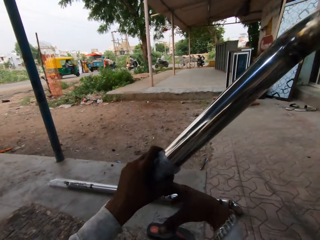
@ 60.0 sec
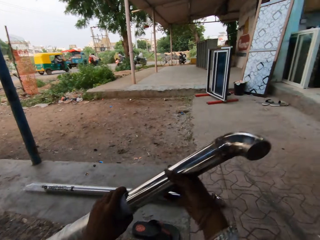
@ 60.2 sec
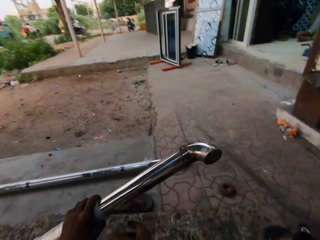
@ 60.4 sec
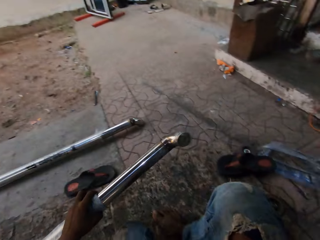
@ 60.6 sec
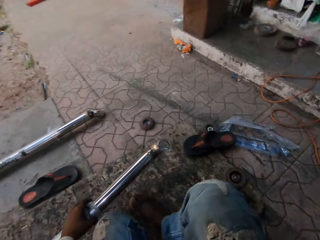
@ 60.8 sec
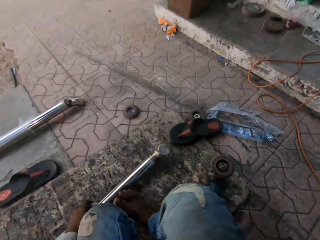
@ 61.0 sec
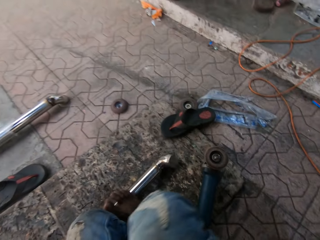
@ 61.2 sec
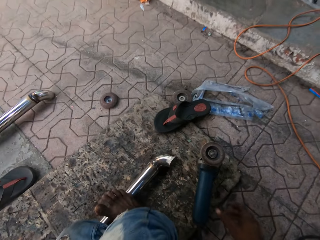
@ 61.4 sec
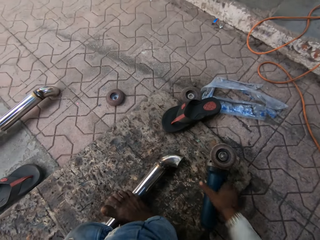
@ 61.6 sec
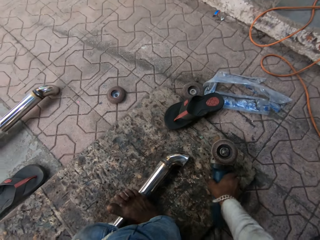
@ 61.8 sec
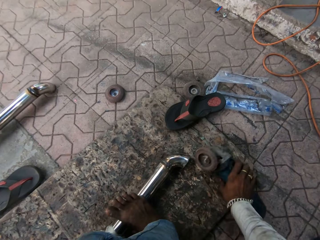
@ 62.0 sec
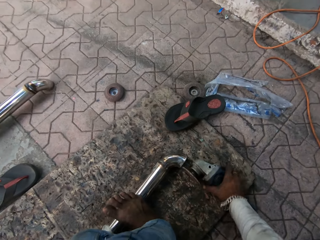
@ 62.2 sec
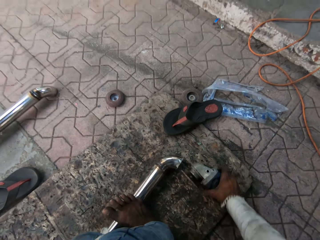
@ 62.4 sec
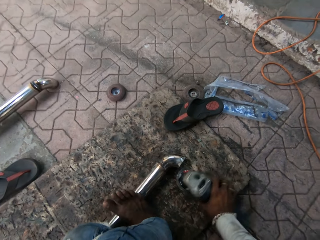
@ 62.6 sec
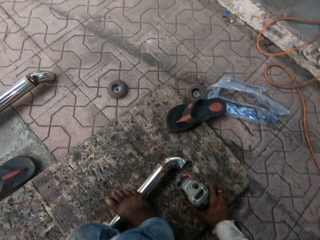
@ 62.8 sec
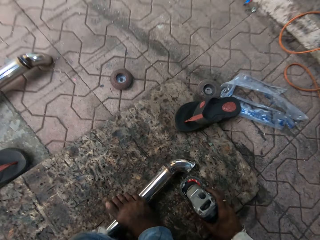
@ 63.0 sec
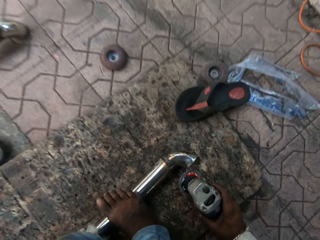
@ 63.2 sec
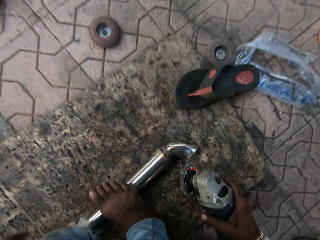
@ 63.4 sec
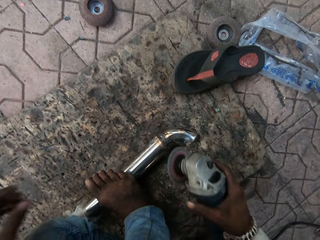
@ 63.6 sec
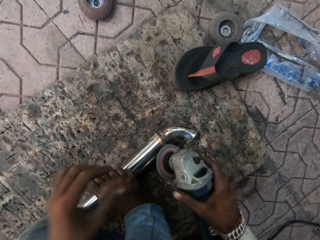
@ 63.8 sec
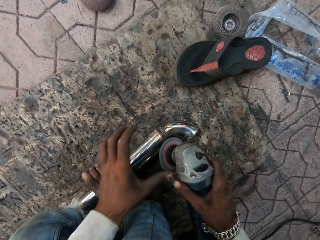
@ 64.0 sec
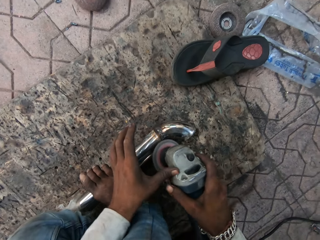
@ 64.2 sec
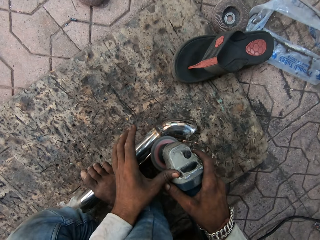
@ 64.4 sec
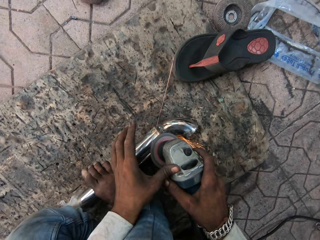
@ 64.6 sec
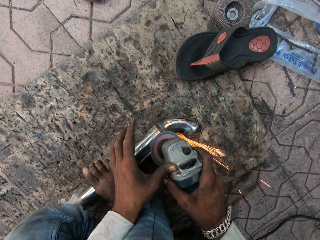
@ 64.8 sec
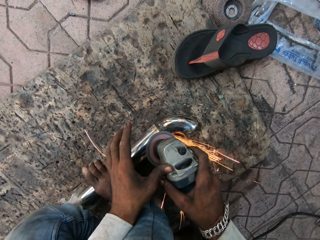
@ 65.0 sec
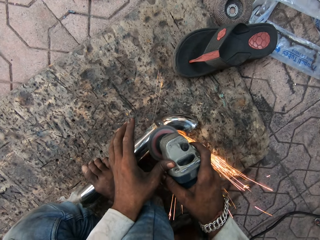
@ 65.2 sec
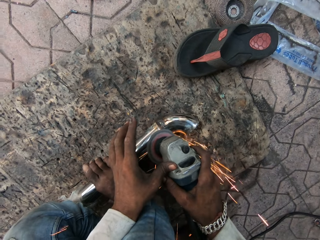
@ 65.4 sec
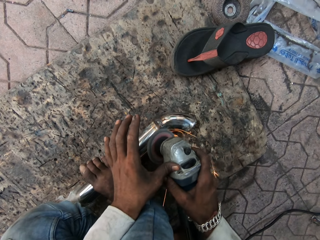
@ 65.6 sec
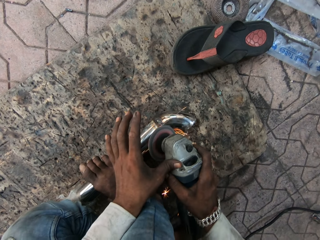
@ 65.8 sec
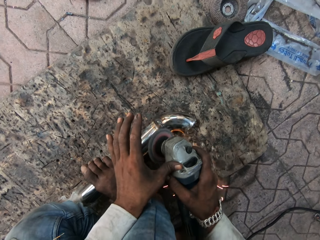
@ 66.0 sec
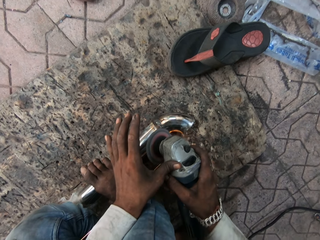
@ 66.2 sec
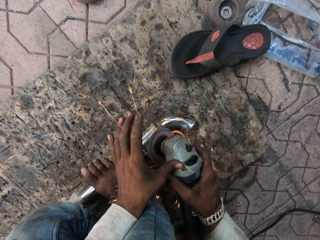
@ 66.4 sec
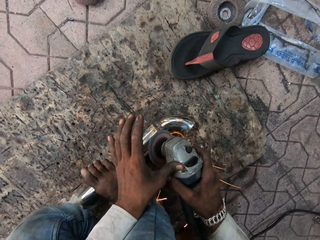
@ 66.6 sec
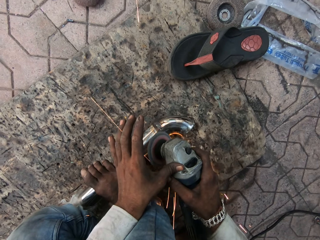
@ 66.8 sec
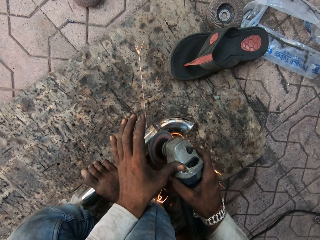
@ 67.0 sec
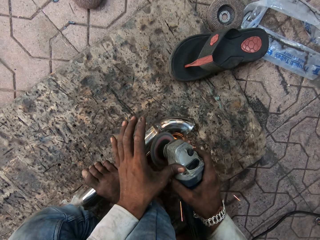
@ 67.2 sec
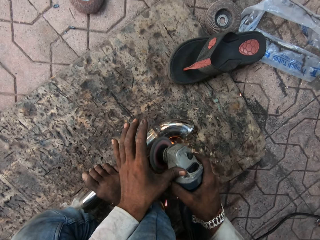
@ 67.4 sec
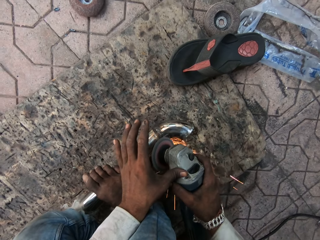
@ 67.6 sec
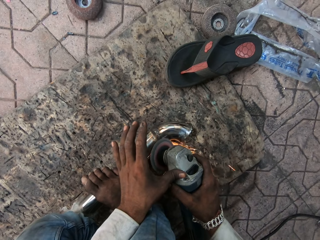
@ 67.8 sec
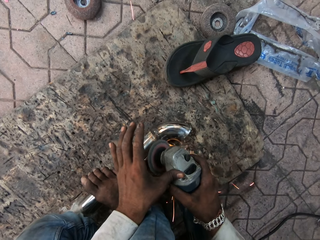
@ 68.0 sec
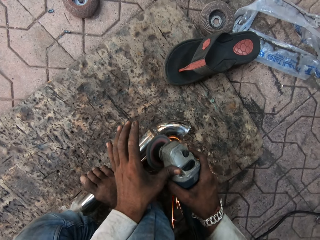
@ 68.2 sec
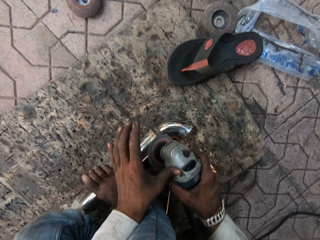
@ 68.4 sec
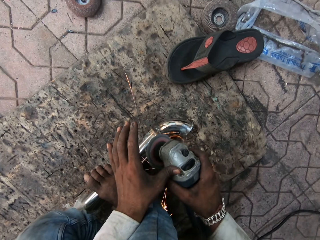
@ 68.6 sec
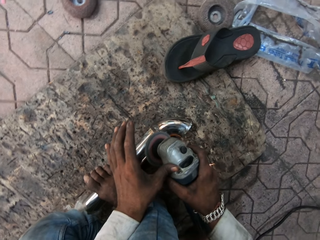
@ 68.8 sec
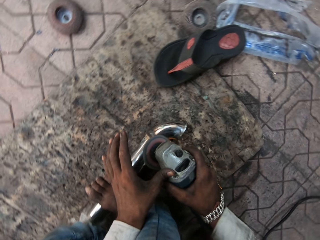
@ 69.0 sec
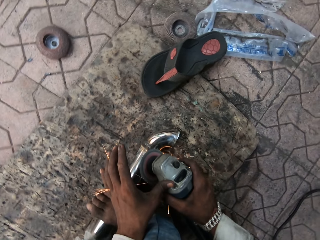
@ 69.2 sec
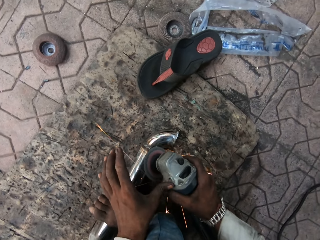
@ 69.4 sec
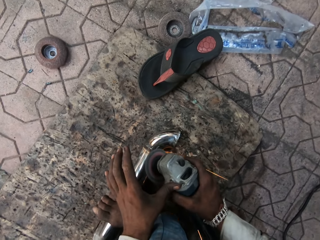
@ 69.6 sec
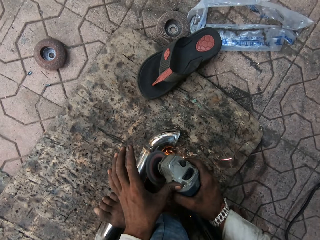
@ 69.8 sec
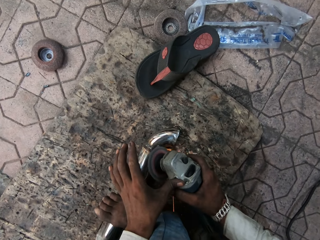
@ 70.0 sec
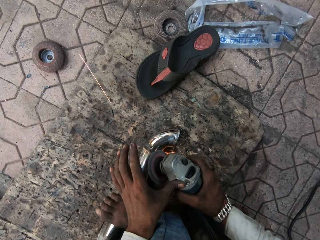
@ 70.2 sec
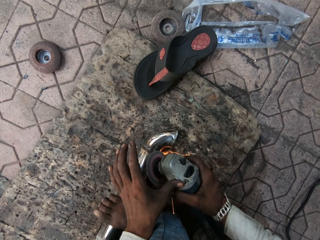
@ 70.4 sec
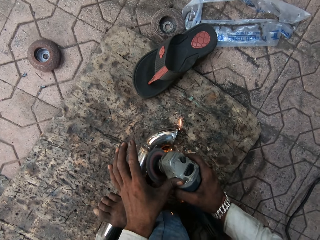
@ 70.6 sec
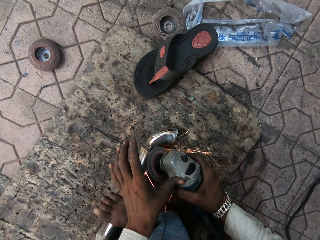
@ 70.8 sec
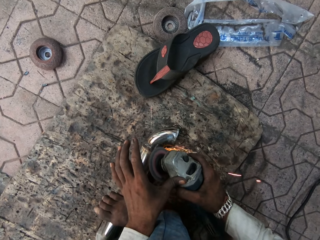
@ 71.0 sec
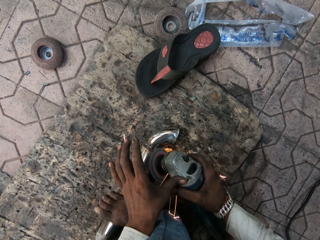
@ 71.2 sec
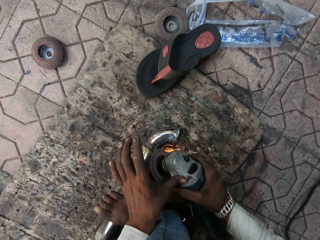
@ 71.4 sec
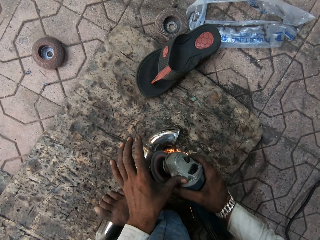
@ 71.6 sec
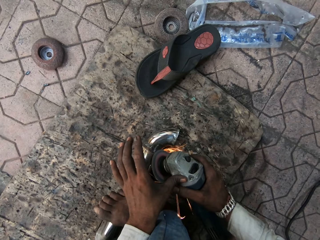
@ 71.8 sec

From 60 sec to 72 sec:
The camera wearer places the metal on the floor. They turn the grinder. They pick up the grinder machine from the floor. They grind the metal rod and hold the grinder machine with both hands.

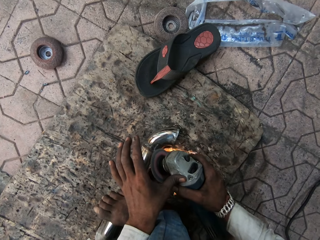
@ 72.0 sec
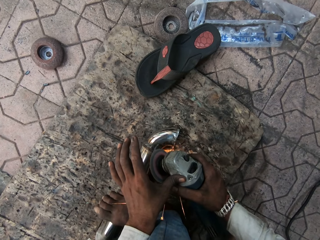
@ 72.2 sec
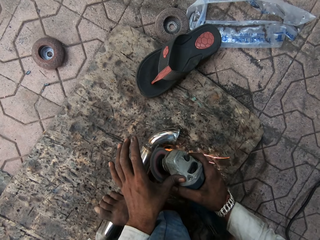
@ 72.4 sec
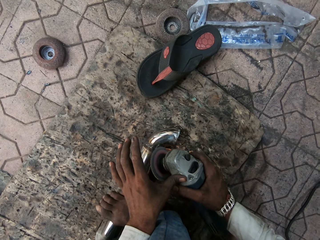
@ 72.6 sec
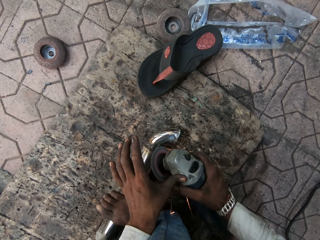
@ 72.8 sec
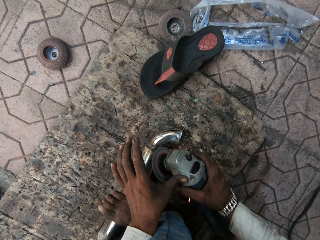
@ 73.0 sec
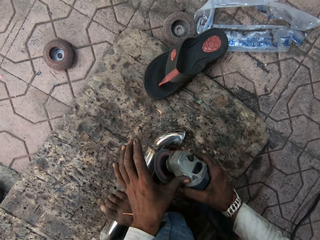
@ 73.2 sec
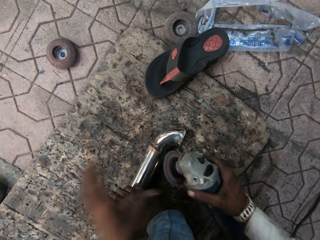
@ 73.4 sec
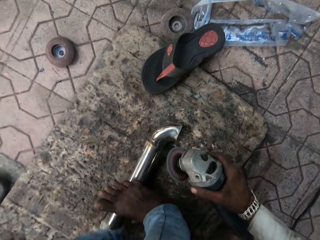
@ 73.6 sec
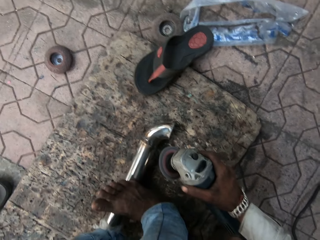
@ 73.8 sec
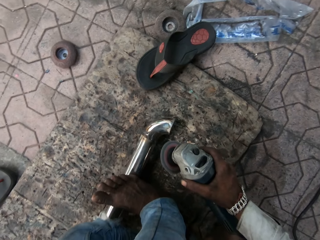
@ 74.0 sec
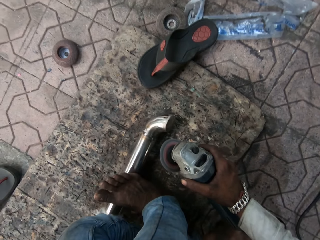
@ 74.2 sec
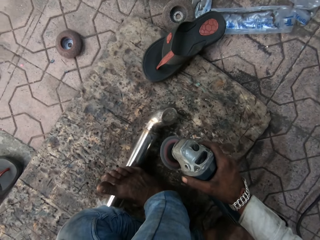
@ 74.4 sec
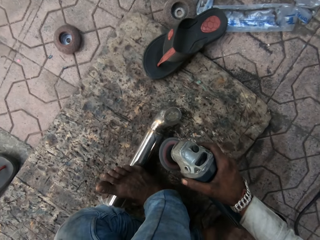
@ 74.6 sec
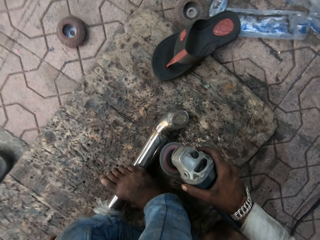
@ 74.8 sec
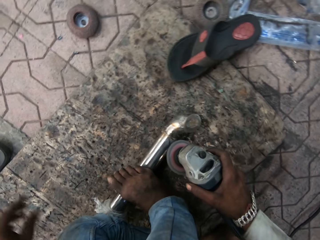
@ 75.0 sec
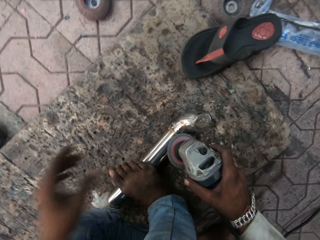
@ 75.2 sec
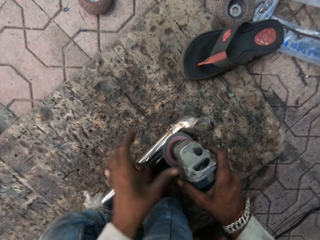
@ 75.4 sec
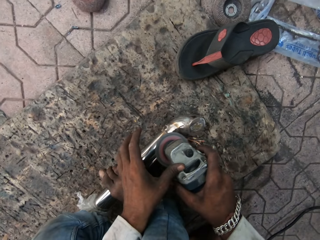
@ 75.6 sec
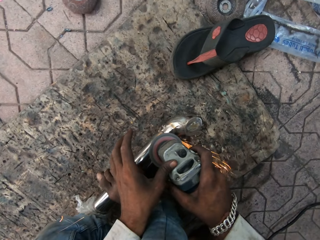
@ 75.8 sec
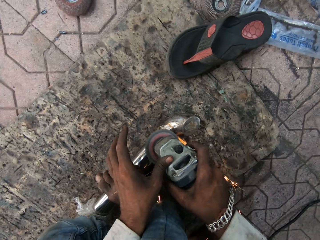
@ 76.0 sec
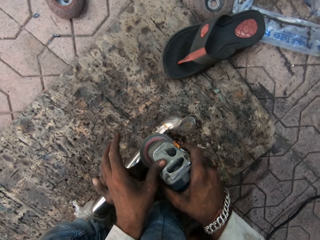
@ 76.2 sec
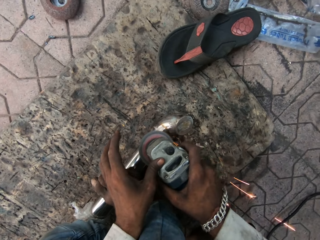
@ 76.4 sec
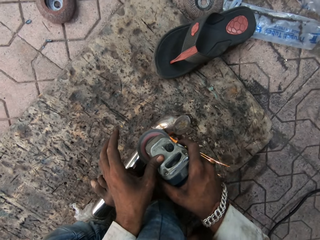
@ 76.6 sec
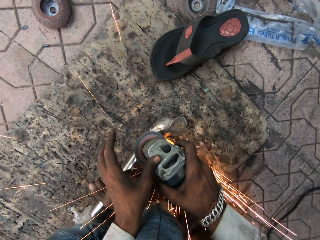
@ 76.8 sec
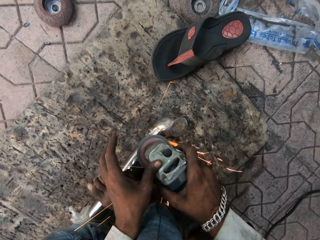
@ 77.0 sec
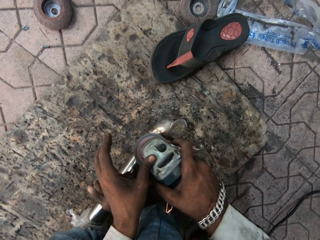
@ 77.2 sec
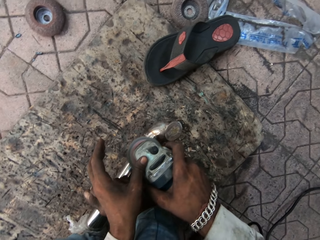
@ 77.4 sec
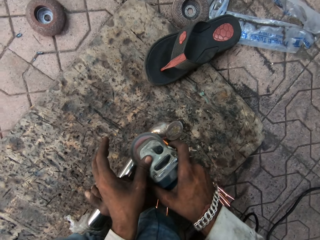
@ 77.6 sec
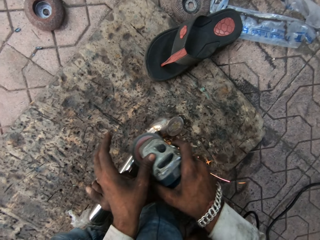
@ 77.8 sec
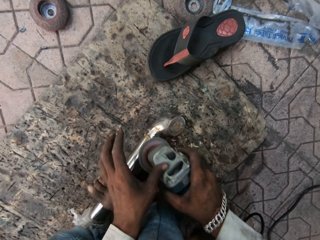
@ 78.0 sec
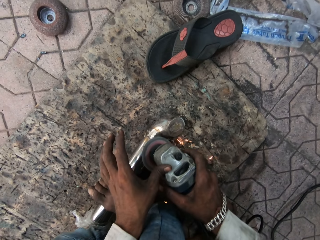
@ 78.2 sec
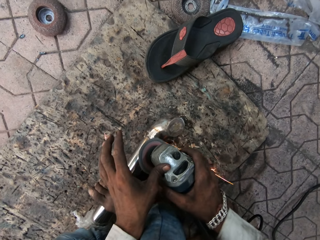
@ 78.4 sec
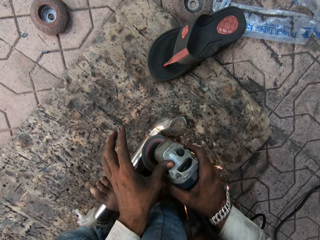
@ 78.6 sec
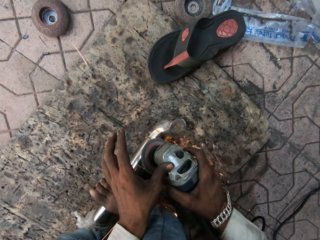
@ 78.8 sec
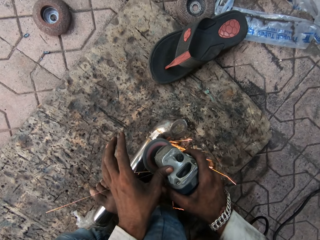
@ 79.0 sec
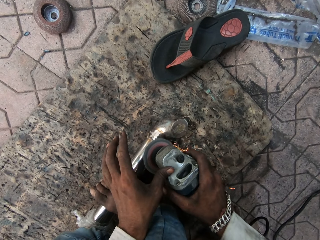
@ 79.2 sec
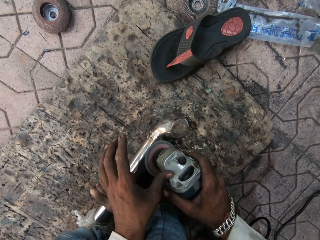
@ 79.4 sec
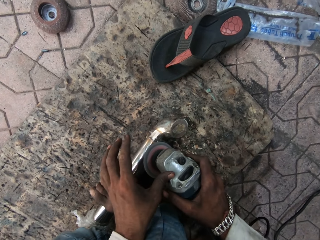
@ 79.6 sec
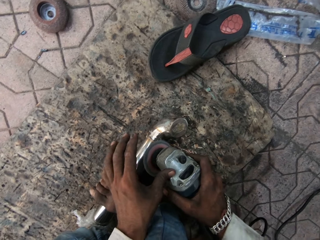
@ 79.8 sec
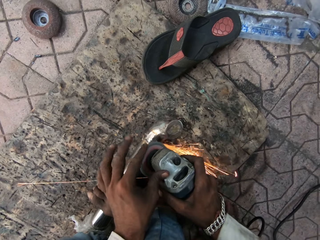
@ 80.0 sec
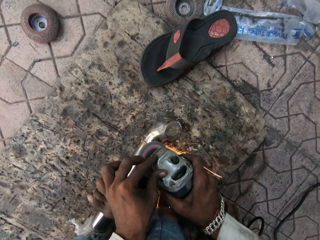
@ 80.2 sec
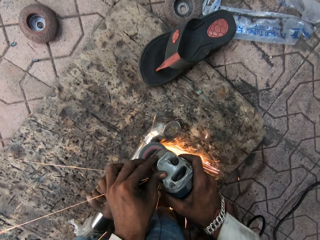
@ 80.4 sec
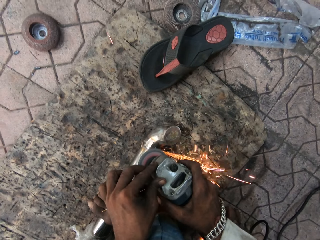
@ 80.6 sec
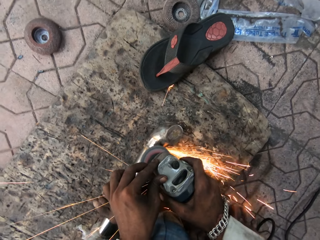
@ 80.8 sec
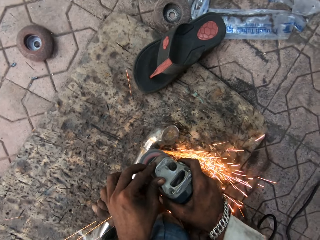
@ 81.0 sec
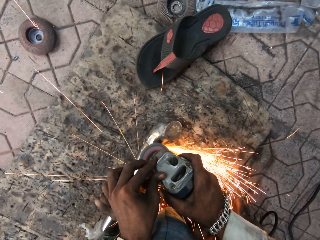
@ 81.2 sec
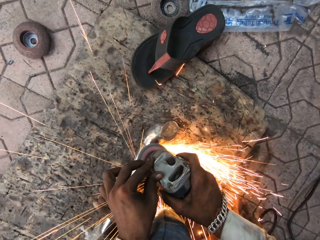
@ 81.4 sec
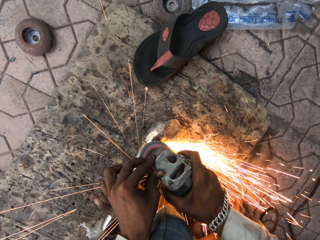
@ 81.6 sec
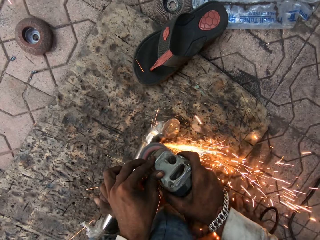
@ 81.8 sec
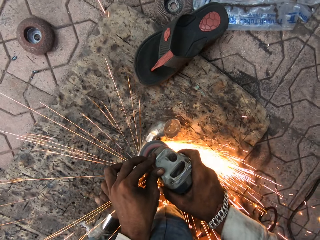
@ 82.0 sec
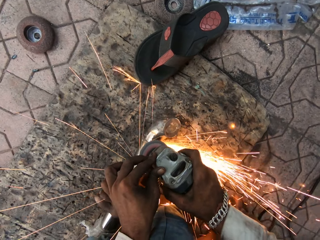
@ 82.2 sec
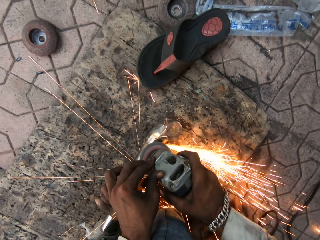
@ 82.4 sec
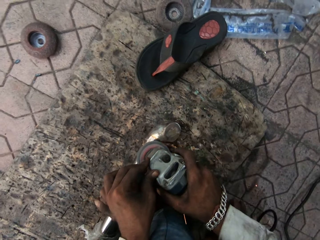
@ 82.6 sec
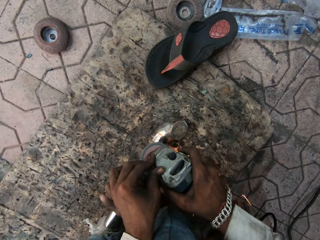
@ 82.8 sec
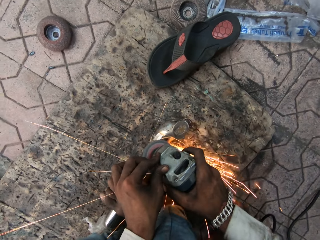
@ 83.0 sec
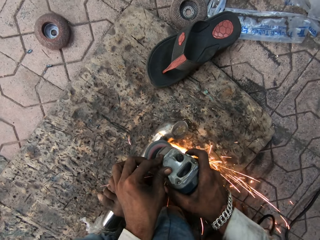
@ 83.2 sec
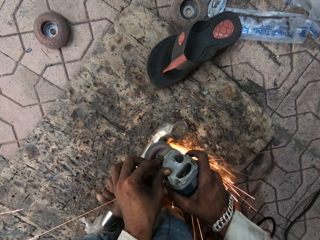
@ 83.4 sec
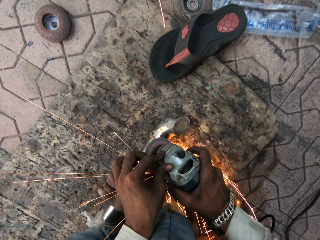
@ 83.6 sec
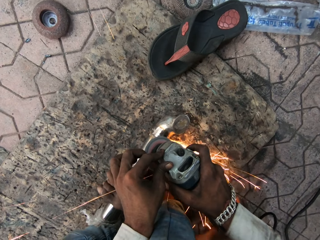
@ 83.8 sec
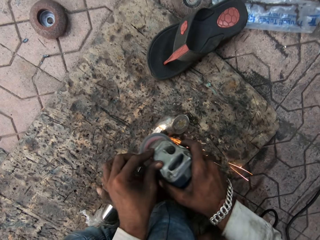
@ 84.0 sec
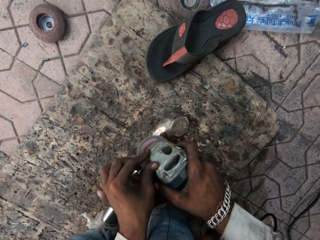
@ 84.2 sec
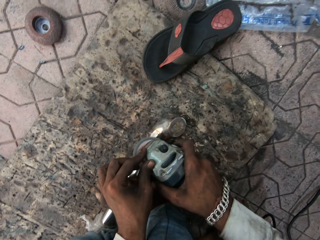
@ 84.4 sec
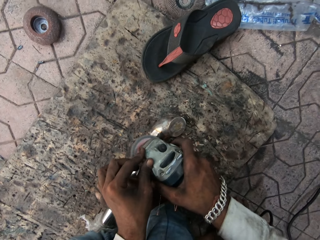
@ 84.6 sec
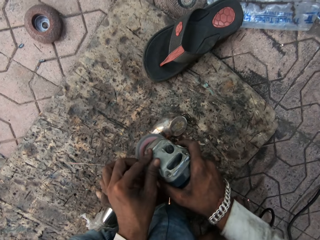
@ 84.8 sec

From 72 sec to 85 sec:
The camera wearer turns the metal rod. They grind the metal rod, hold the grinder machine with both hands and smoothen the metal.
